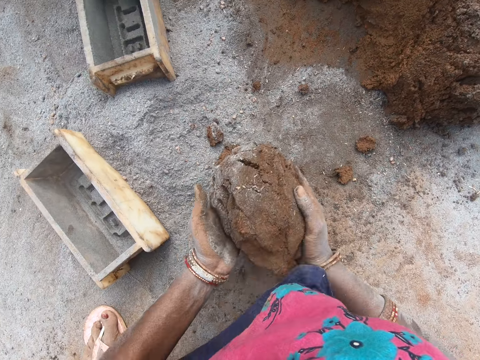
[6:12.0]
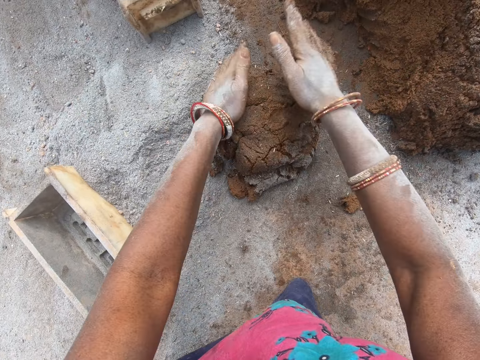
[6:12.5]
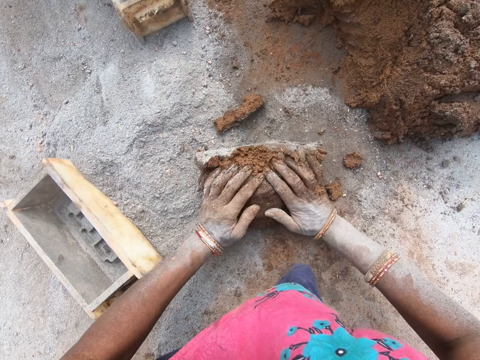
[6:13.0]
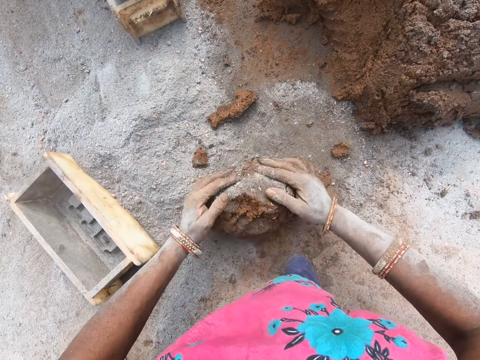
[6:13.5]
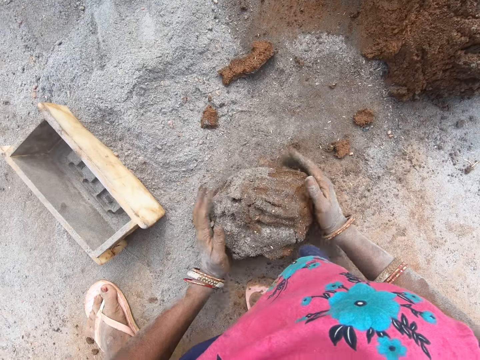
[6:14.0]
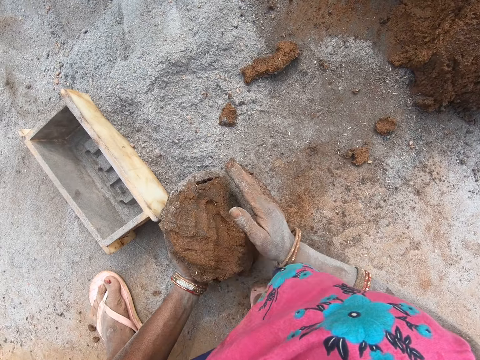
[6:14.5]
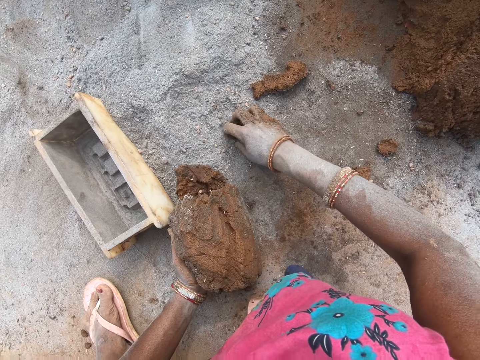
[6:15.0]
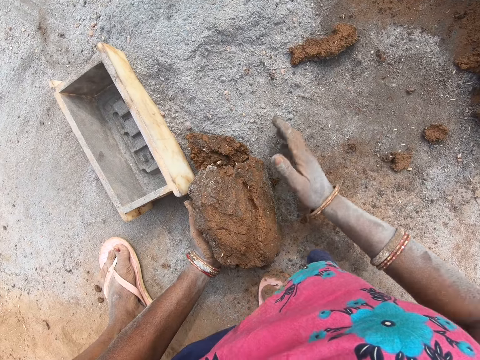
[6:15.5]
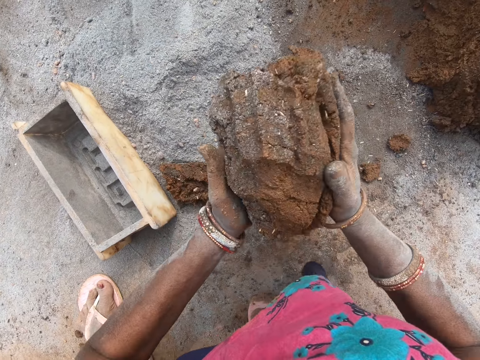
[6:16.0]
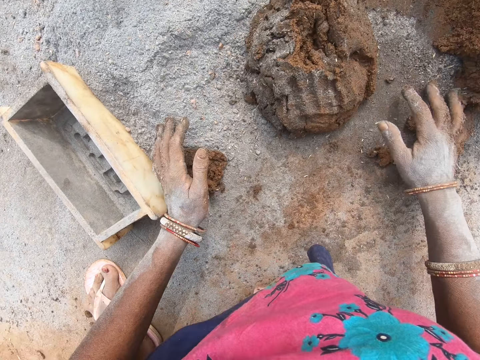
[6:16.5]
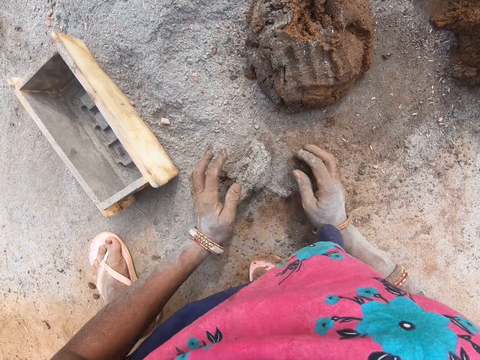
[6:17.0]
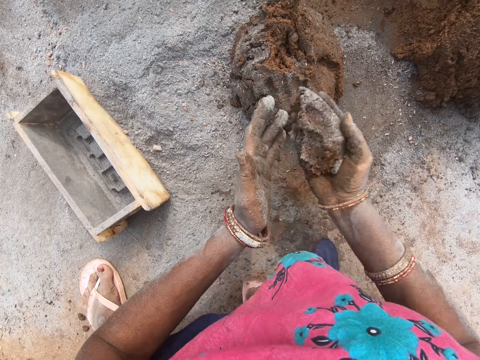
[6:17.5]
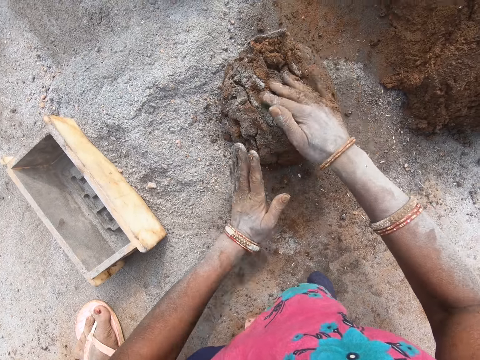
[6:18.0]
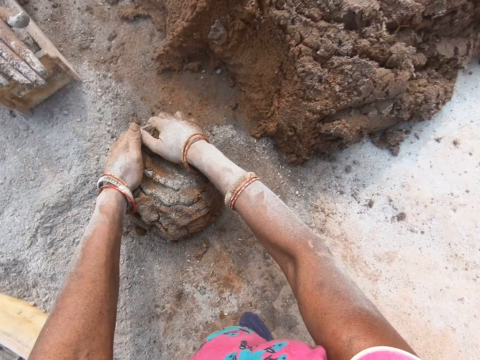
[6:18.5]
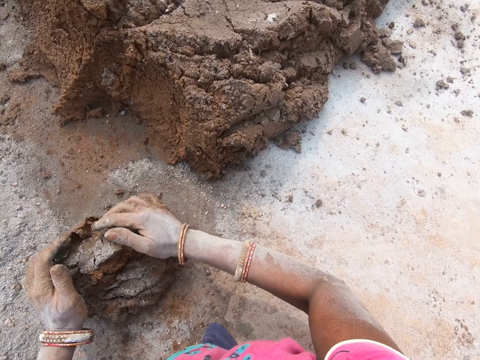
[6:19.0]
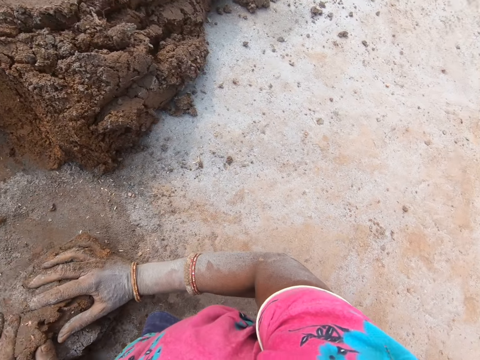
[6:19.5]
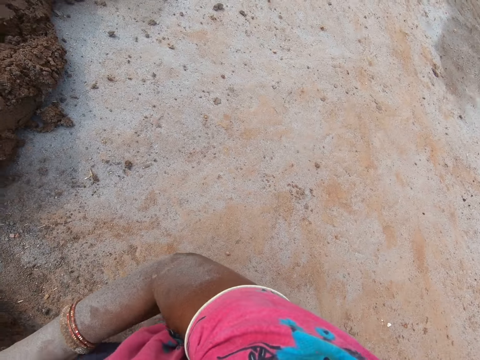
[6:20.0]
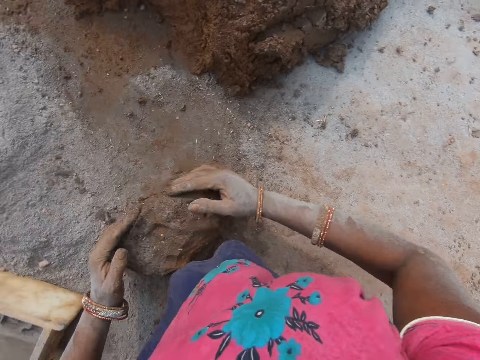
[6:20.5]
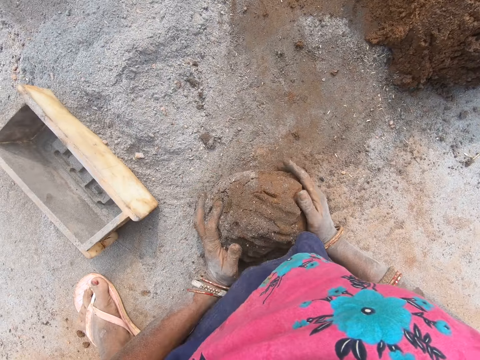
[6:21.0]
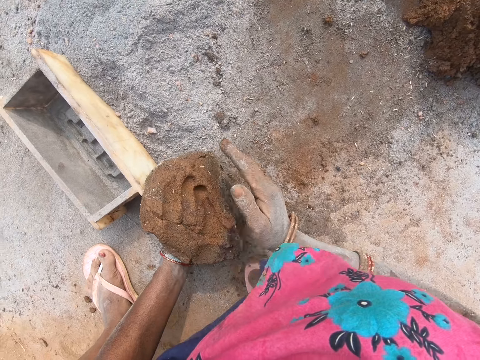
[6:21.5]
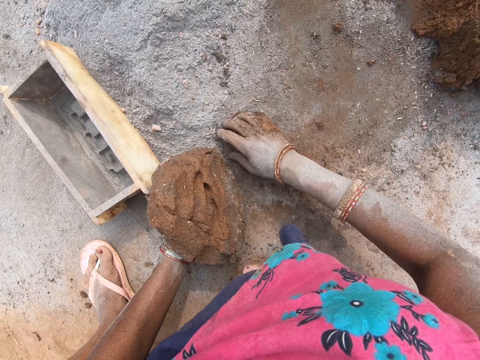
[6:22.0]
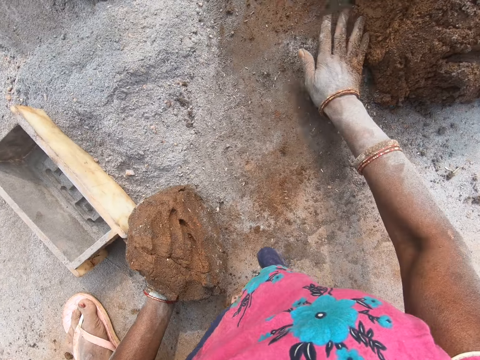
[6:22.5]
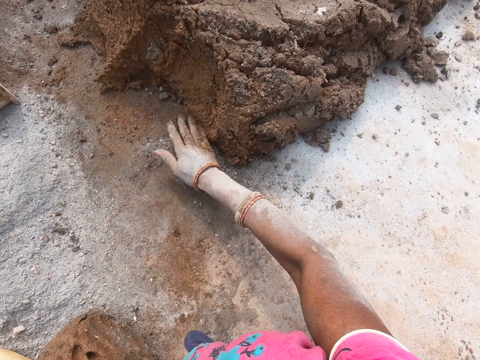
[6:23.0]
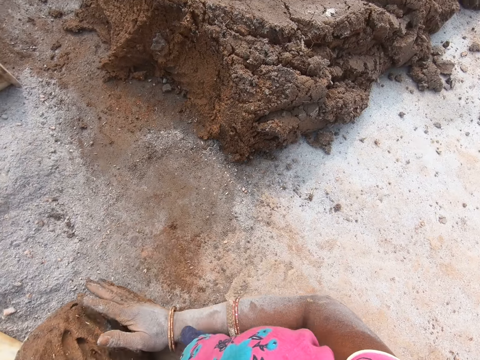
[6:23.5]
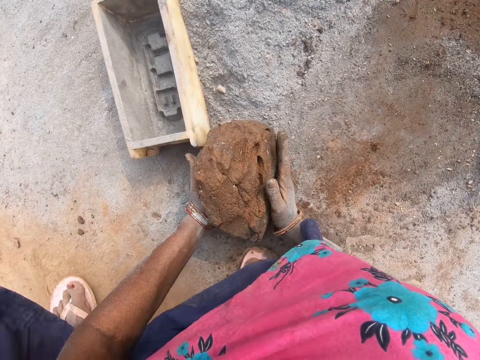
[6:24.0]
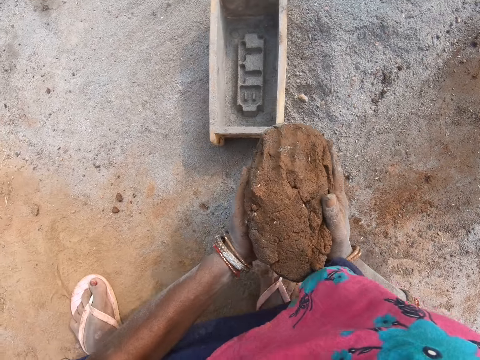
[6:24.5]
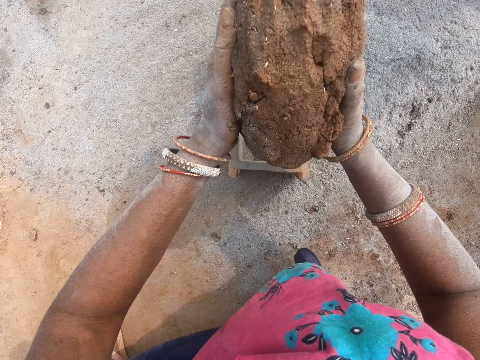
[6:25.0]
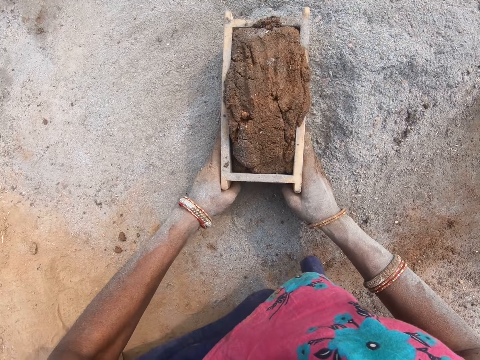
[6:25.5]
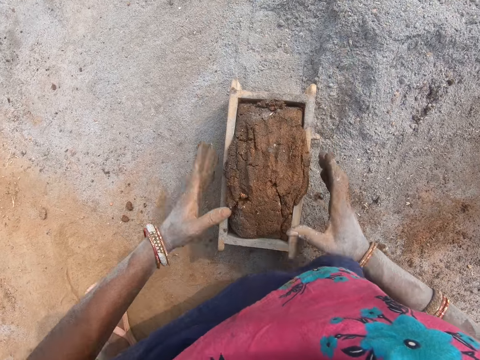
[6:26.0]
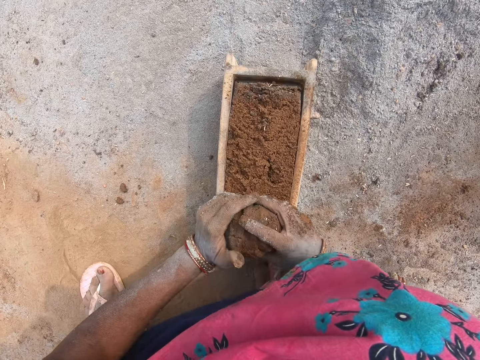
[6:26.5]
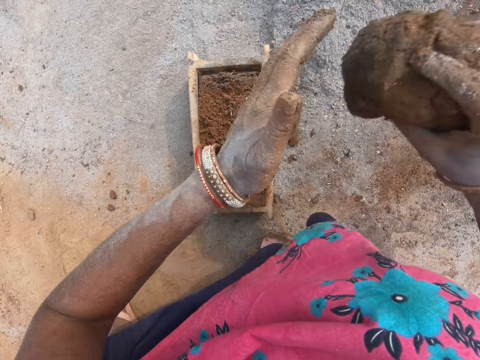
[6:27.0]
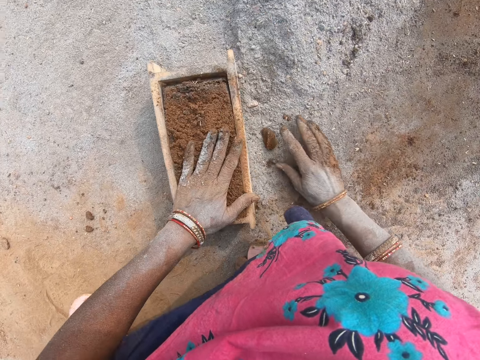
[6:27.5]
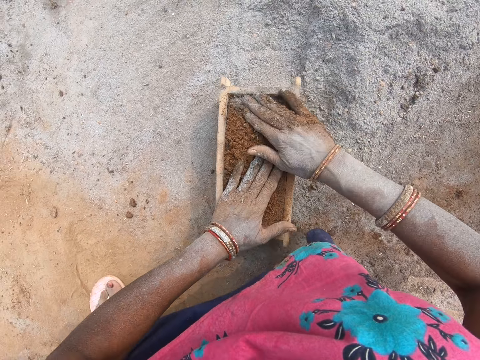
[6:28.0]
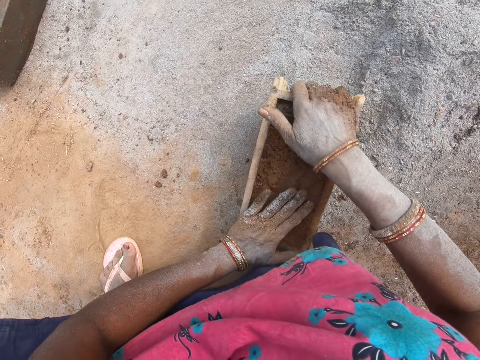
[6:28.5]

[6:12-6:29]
The camera wearer picks the clay. She rolls the clay on the ground with hands. She holds the mold with both hands. She picks the clay. She puts the clay down. She puts the mold on the ground. She picks the pieces of clay. She throws the piece of clay on the ground. She rolls the clay on the ground with hands. She molds the soil. She looks around. She picks the clay. She rubs the right hand on the ground. She spreads the soil with her right hand. She holds the clay with hands. She holds the mold with both hands. She puts the clay in the brick mould. She moves the brick mould. She removes the excess clay on the brick mold with hands. She throws the excess clay on the ground. She spreads her right hand on the ground.

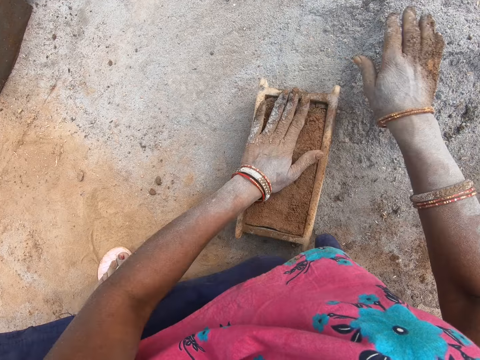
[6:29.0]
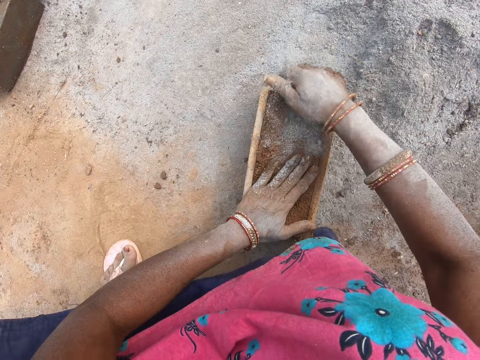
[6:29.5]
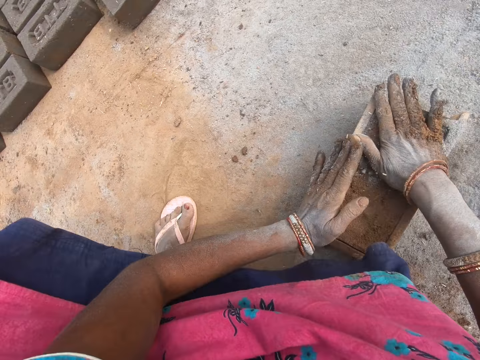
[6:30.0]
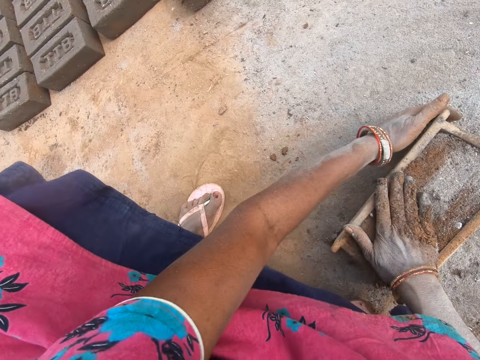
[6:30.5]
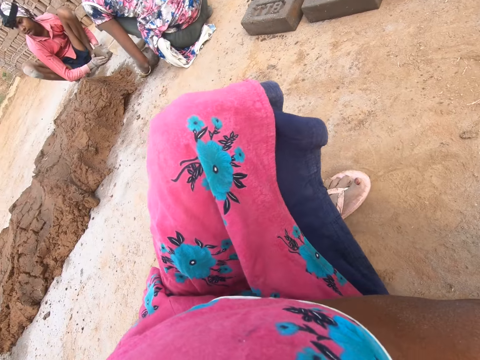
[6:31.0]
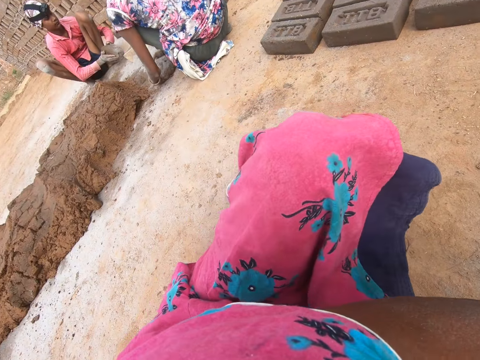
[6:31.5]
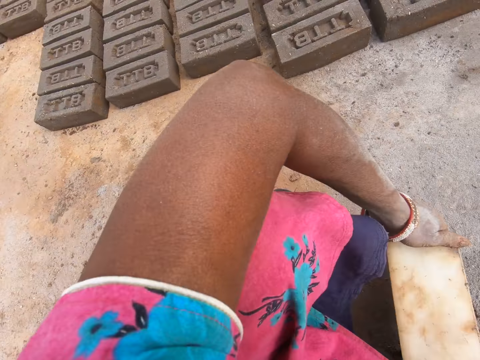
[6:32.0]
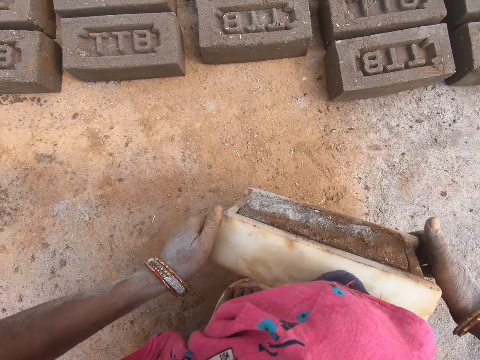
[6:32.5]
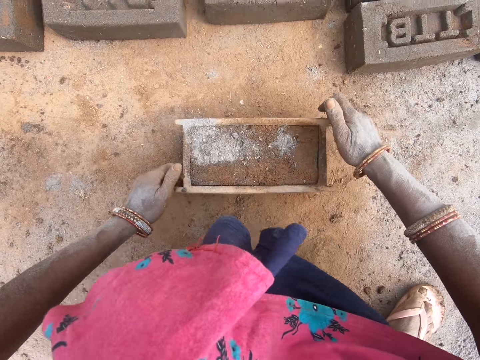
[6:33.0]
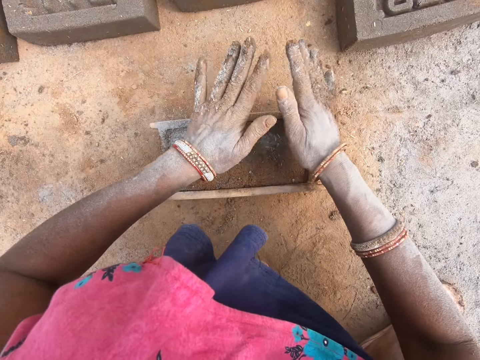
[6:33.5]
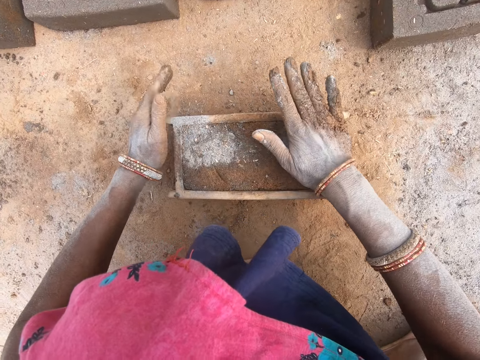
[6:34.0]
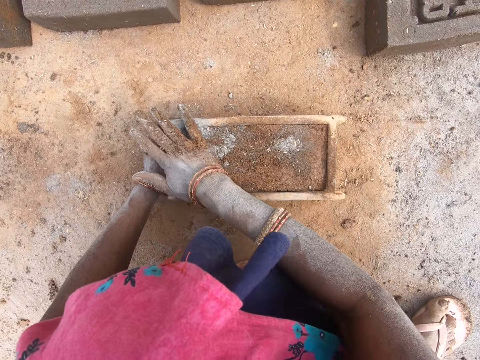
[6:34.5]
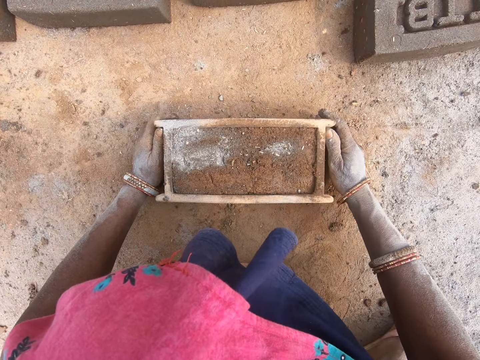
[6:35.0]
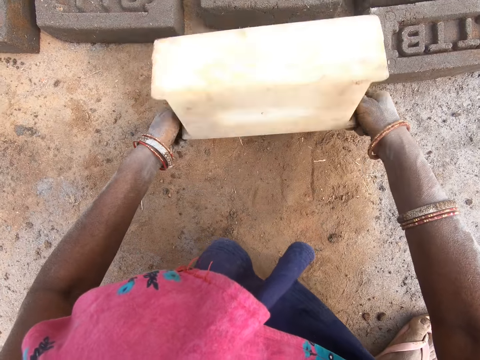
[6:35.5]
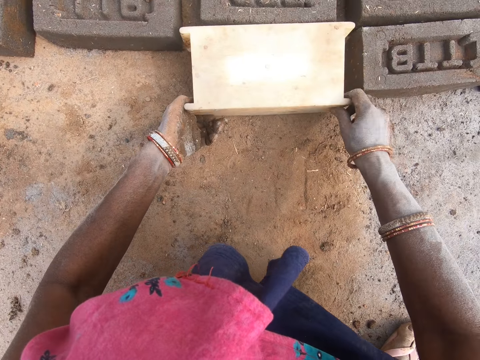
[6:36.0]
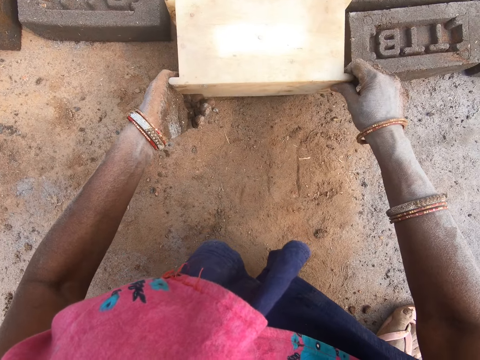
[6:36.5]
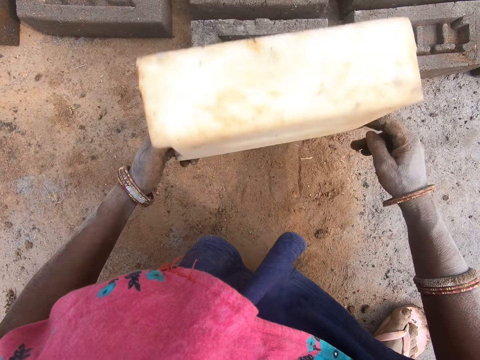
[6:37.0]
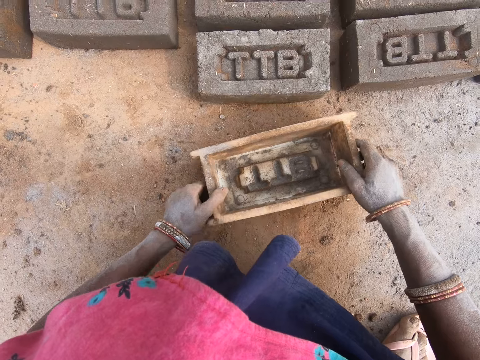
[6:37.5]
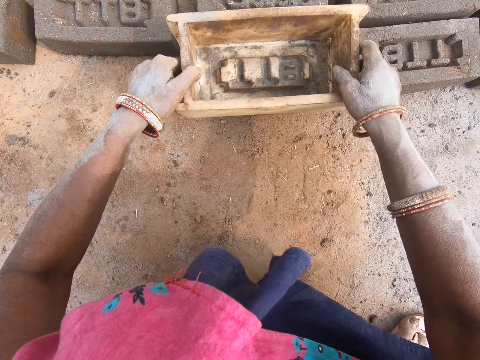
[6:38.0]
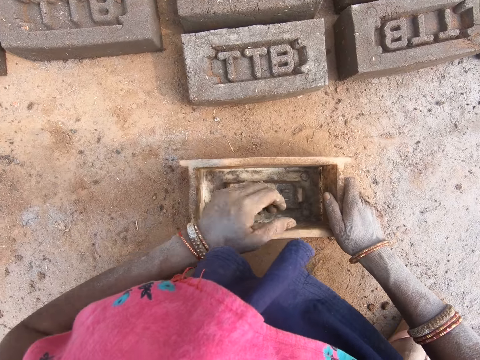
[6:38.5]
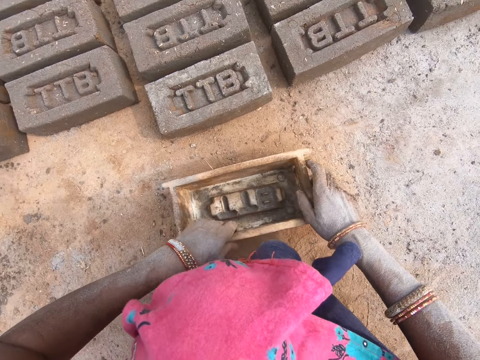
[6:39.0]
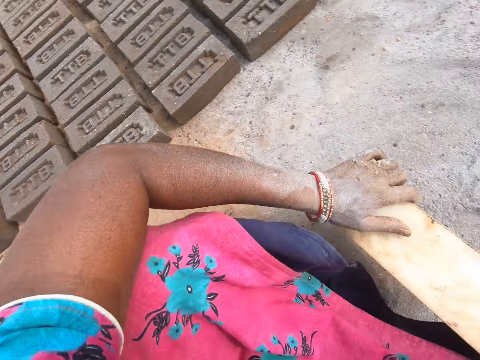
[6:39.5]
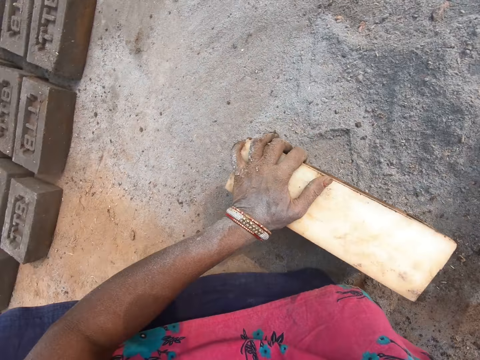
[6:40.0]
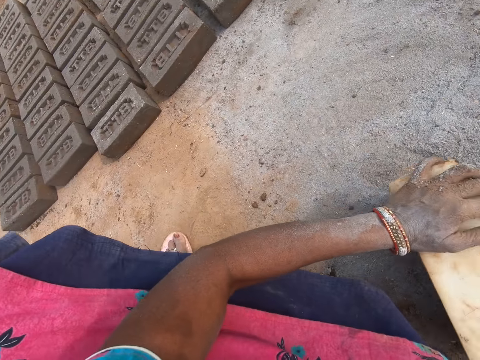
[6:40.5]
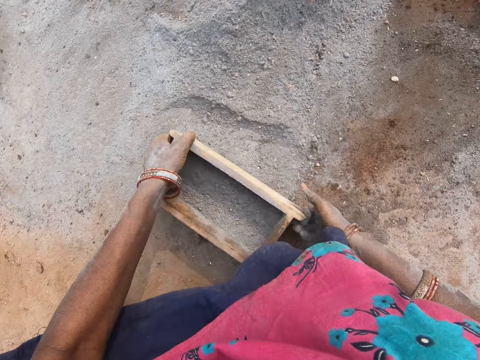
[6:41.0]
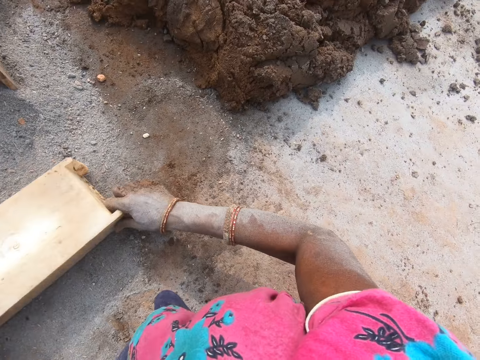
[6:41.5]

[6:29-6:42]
The camera wearer holds the brick mould. They scoop the sand on the ground with the right hand. They put the sand on the clay. They spread the soil on the brick mold. They look around the compound. They pick the brick mould. They put the brick mould. They lift the brick mold with both hands. They press the clay with hands. They press the mold with both hands. They flip the brick mold. They put the brick on the ground. They put the brick mould on the ground. They hold the brick mold. They pick the brick mould. They put the sand in the brick mould. They pour the sand on the ground.
